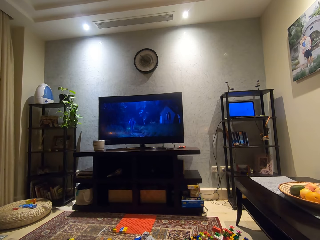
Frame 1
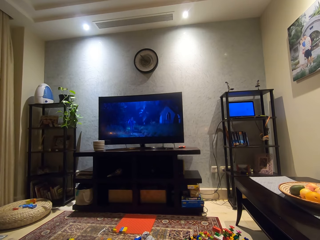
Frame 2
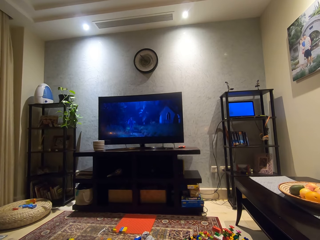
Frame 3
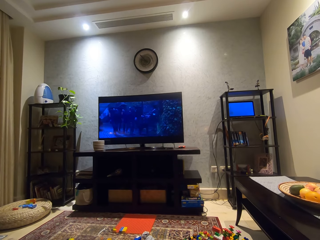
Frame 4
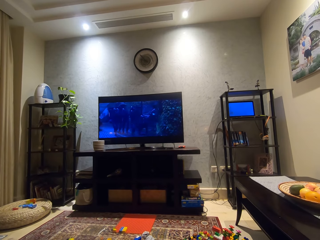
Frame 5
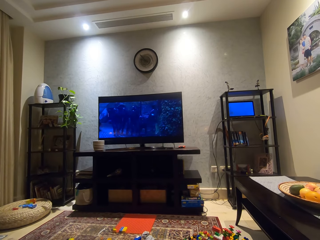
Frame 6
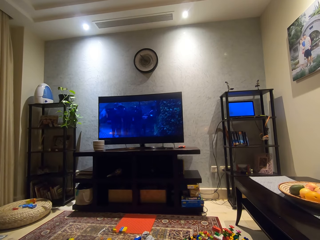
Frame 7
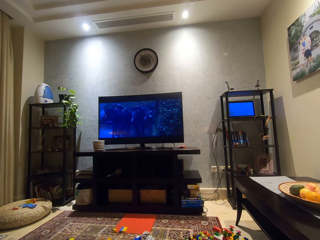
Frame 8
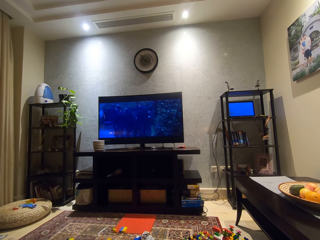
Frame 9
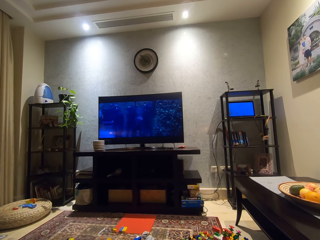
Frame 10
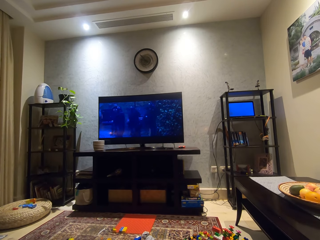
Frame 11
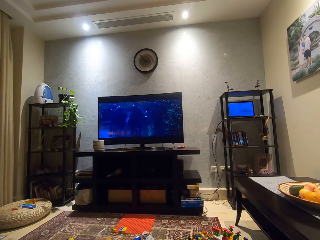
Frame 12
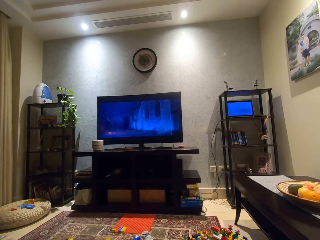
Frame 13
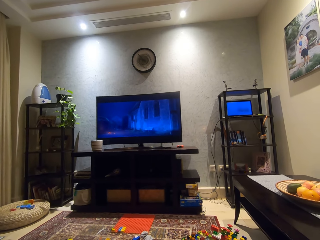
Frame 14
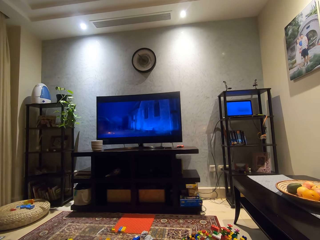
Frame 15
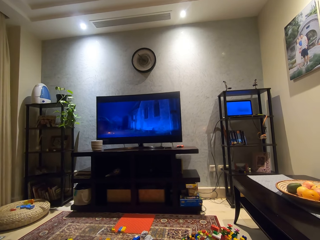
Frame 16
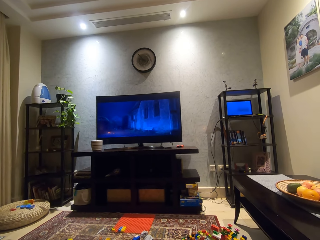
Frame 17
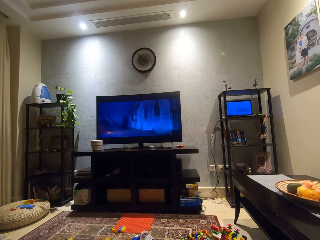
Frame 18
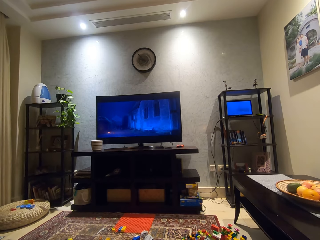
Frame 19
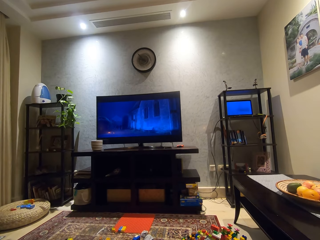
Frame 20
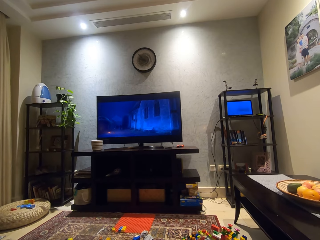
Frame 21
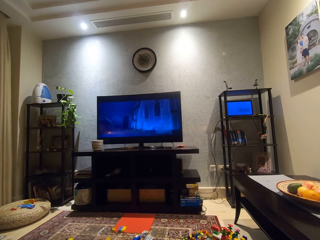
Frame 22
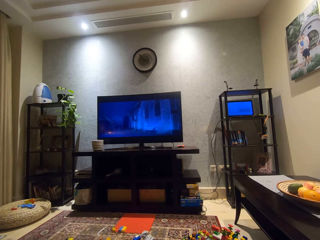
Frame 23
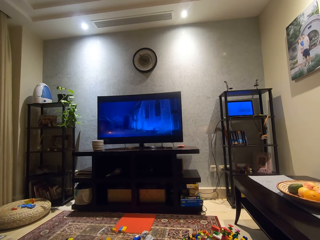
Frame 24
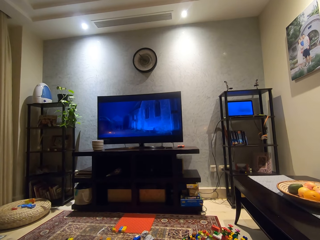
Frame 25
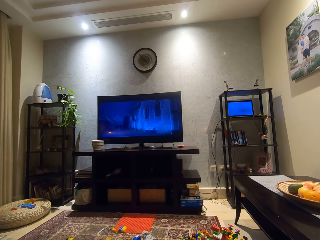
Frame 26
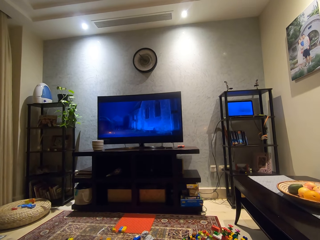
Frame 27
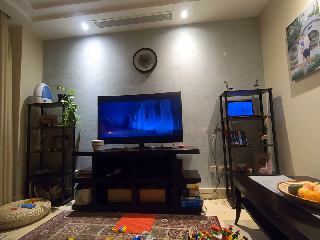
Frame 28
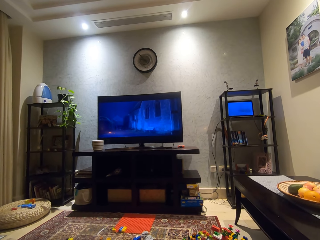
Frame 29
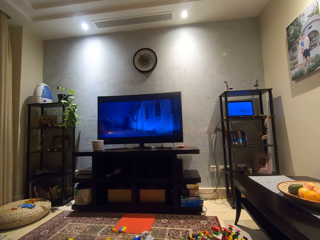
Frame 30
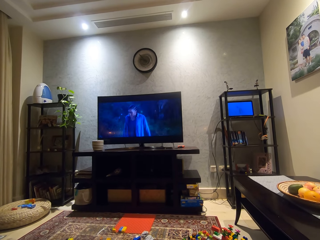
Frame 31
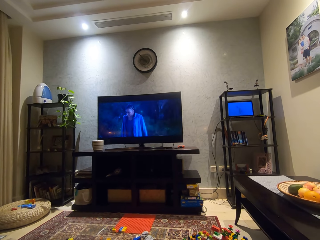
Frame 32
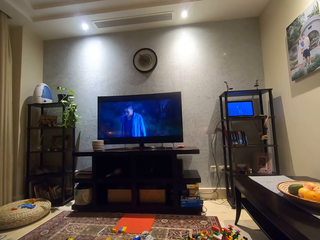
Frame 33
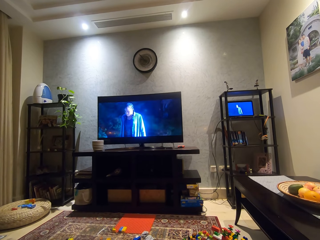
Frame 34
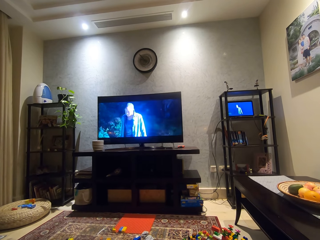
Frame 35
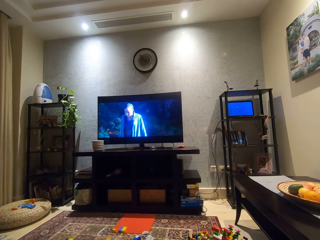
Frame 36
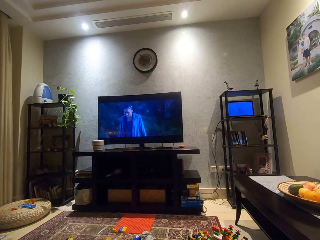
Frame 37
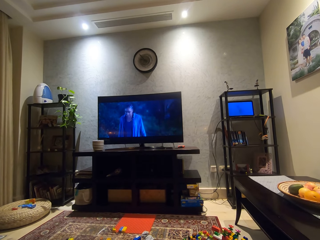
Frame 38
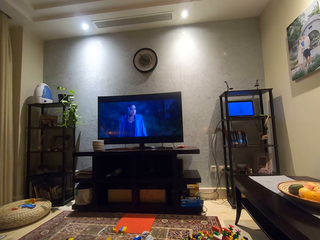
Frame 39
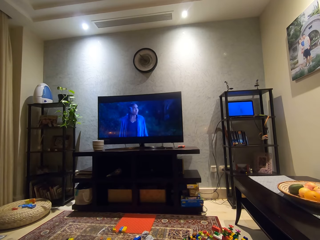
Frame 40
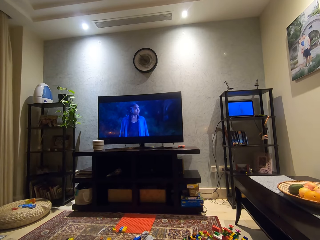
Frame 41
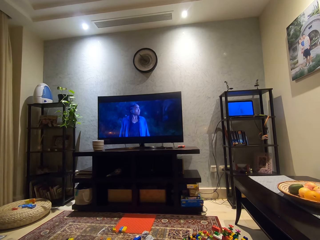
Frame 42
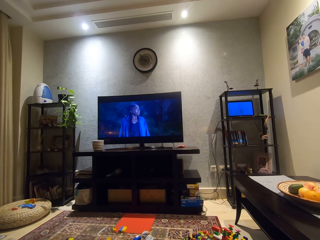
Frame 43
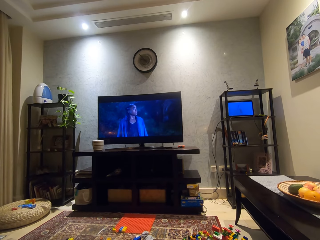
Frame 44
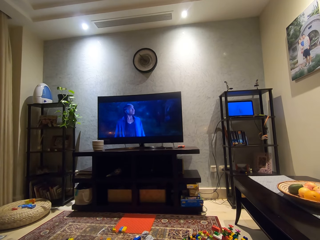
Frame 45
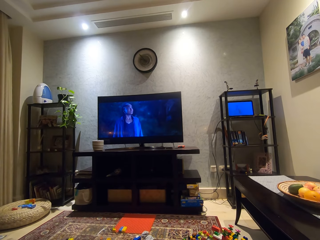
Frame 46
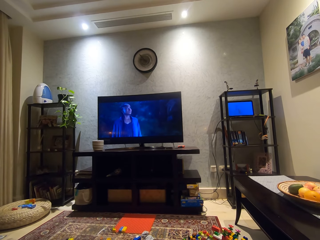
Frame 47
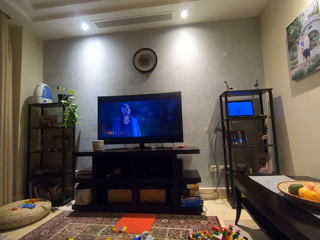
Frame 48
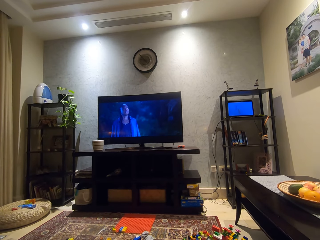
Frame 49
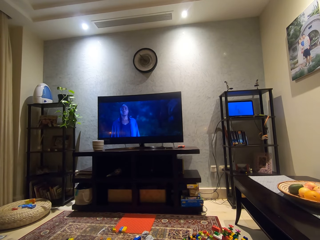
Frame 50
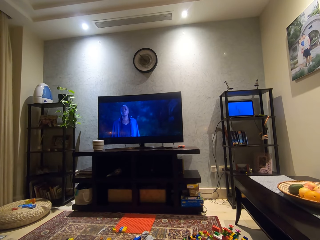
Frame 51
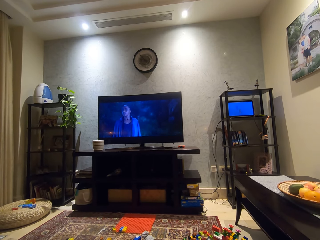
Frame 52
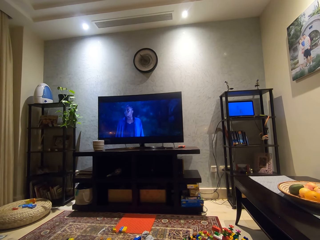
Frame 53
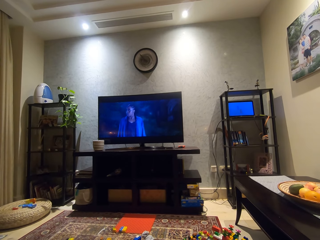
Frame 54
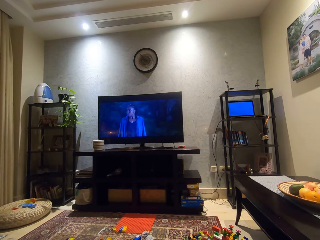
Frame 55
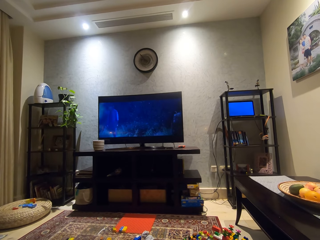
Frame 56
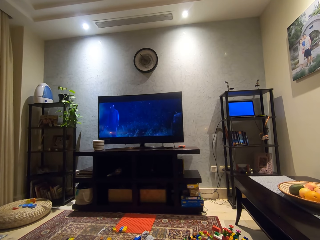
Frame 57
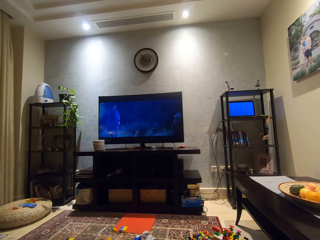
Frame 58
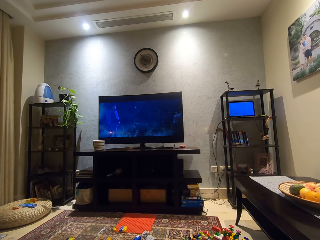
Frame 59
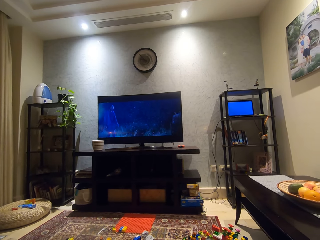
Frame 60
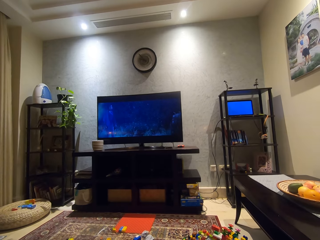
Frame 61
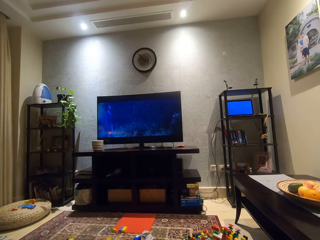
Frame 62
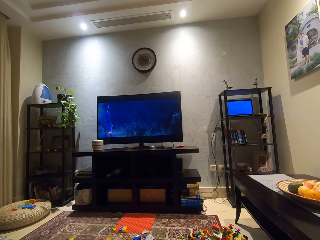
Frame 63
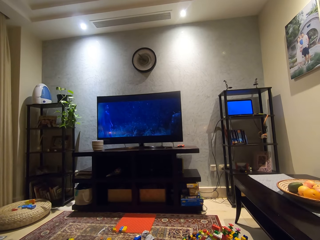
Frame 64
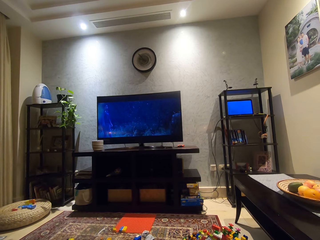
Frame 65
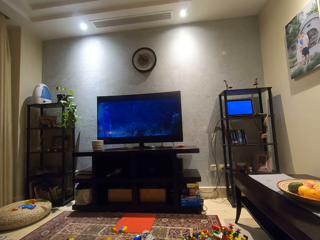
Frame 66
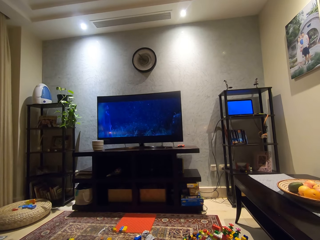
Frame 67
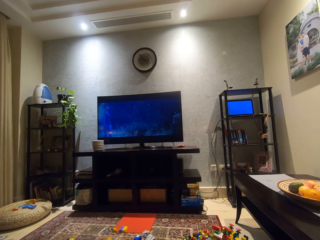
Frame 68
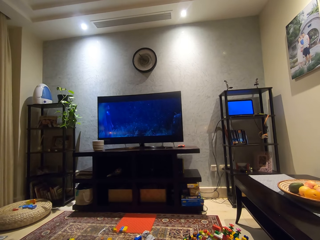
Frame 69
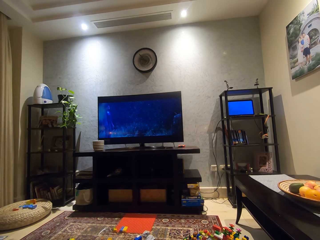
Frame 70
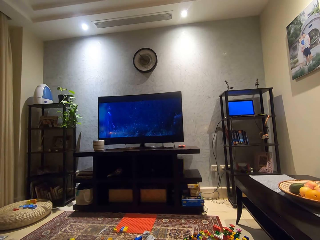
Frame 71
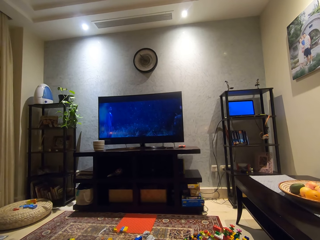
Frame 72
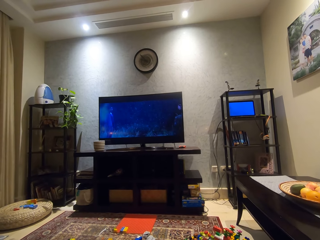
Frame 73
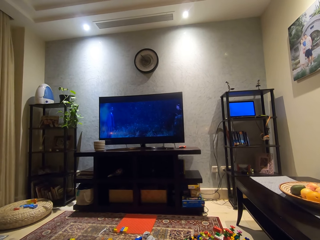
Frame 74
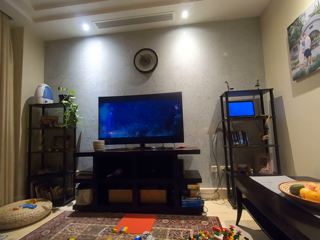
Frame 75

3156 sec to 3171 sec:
The camera wearer looks around a room. They watch a television.

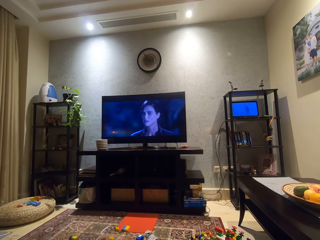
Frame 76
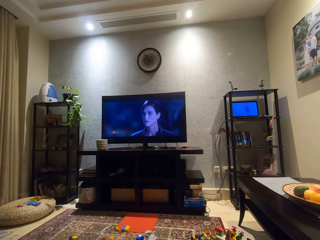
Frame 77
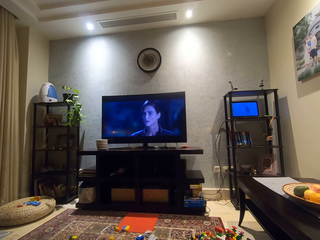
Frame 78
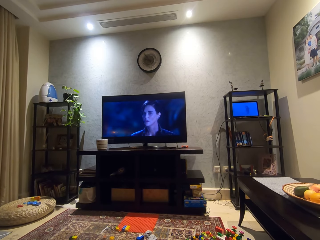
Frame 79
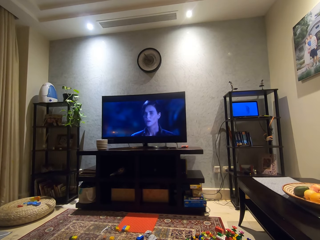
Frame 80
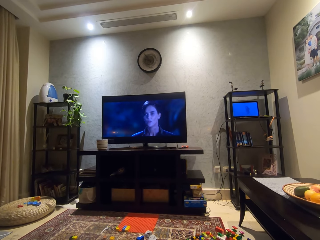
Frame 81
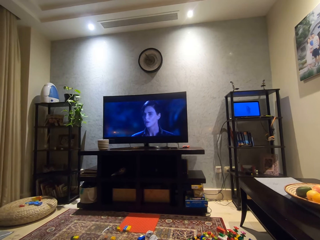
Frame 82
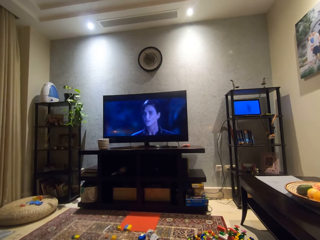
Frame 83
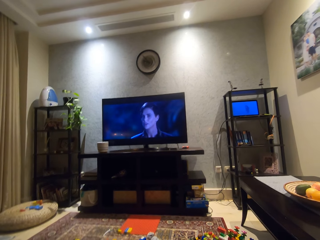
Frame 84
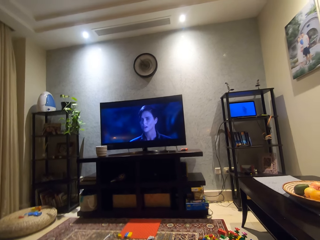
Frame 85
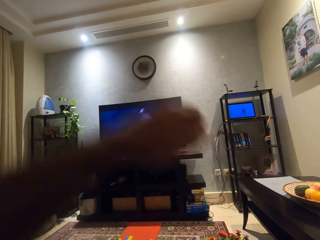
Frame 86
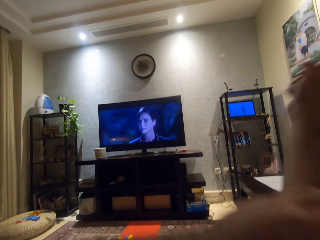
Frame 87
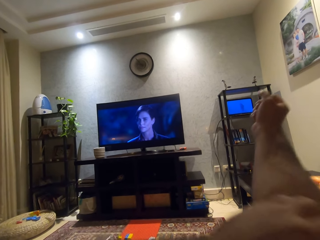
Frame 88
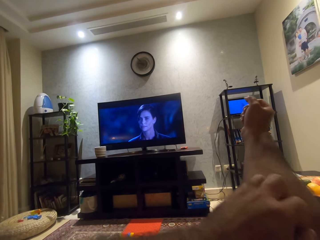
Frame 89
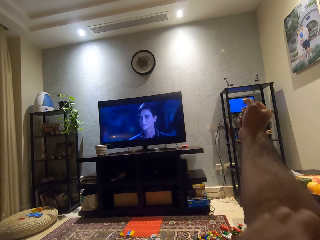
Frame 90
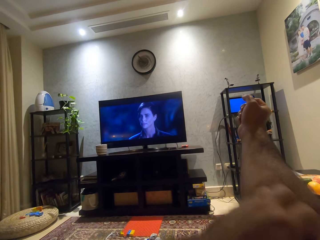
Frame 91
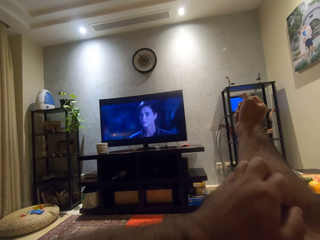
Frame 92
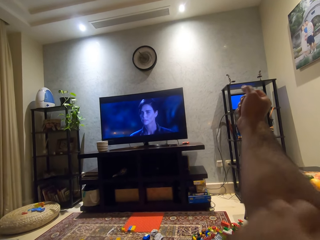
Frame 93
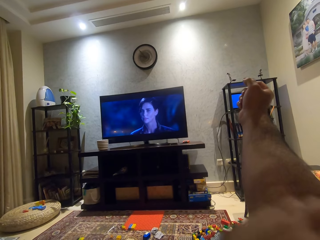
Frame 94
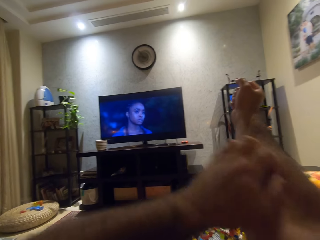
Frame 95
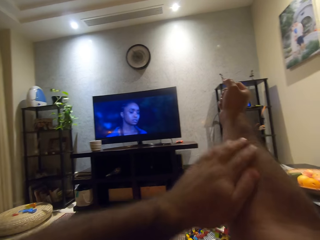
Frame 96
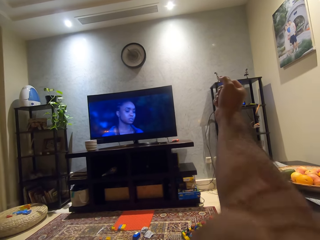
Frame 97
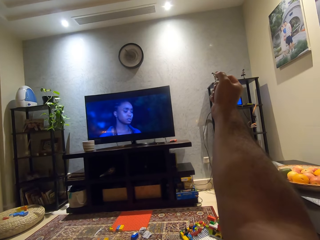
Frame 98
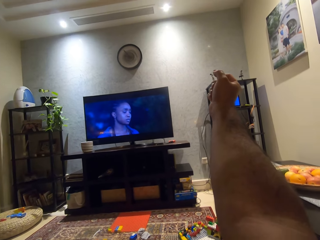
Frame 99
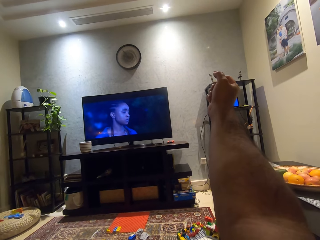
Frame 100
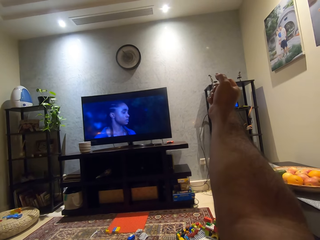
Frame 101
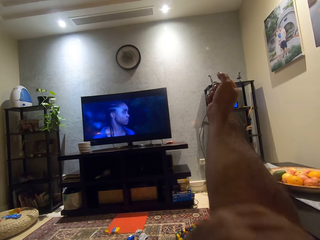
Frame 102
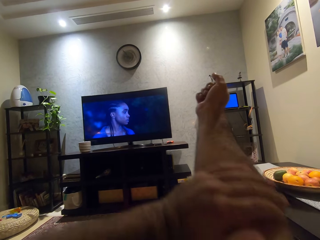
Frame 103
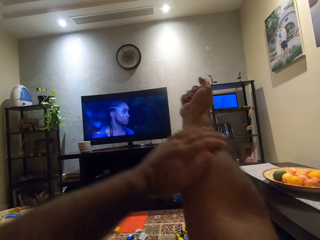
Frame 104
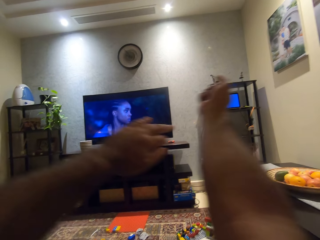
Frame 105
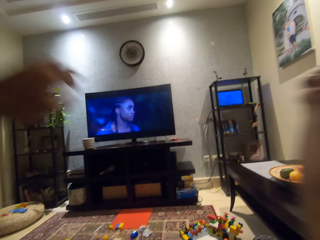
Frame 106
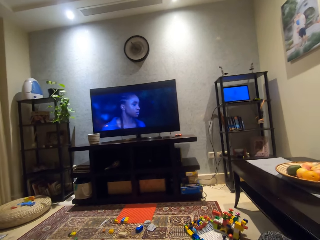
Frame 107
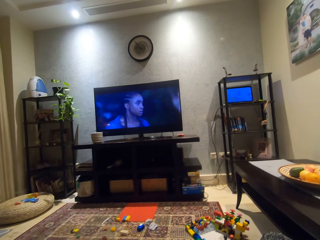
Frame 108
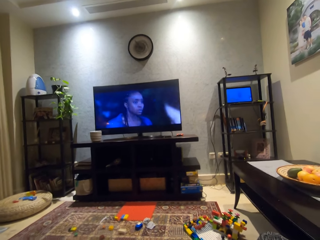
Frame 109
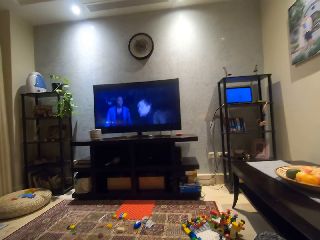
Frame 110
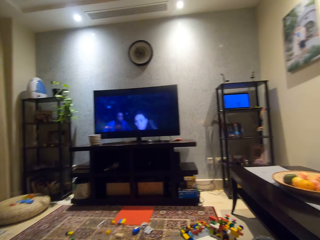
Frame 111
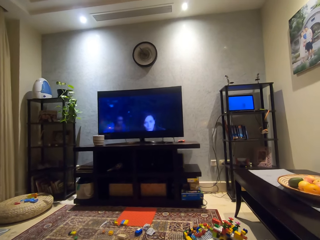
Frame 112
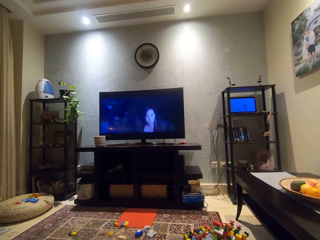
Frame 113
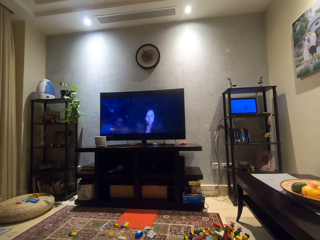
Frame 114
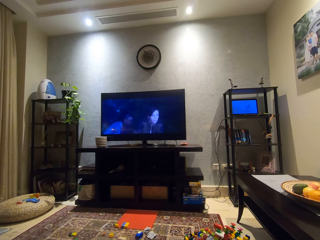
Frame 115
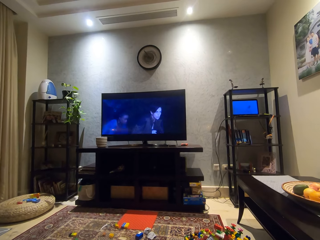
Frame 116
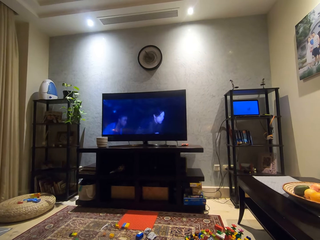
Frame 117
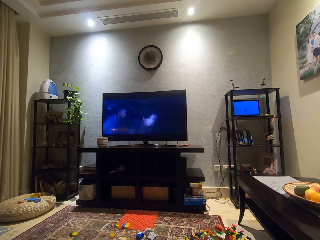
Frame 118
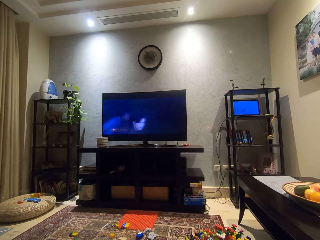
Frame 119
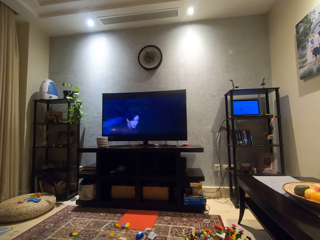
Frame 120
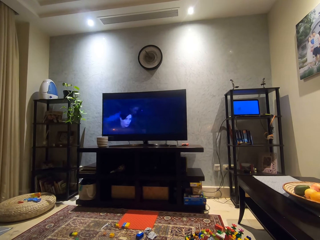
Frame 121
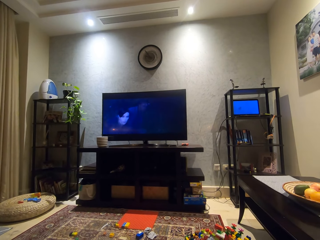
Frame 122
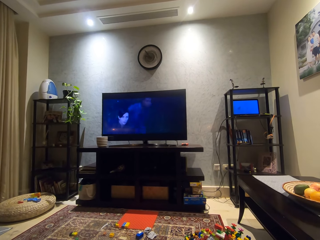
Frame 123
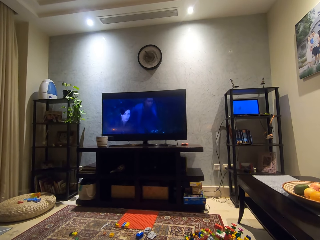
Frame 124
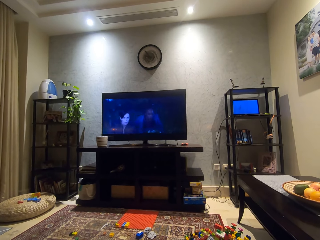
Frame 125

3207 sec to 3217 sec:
The camera wearer looks around a room. He scratches his right hand with his left hand. He moves his right hand forward. He lifts up his hands. He looks around the room.
